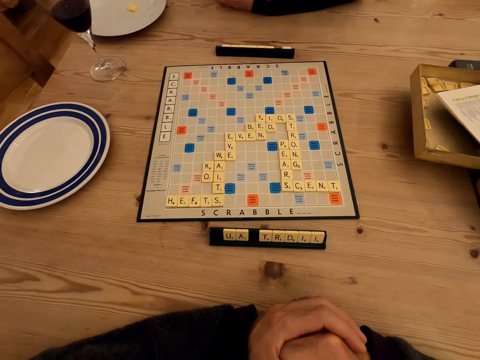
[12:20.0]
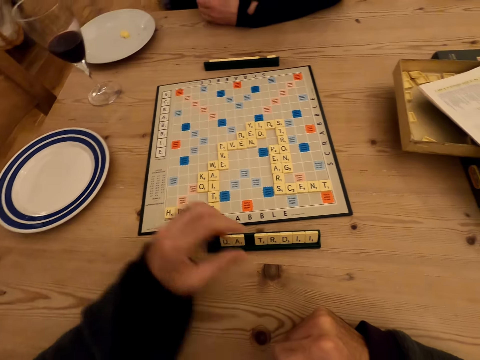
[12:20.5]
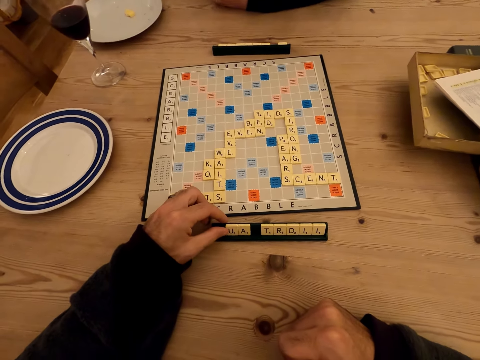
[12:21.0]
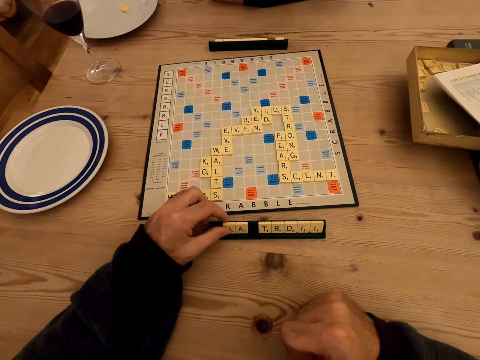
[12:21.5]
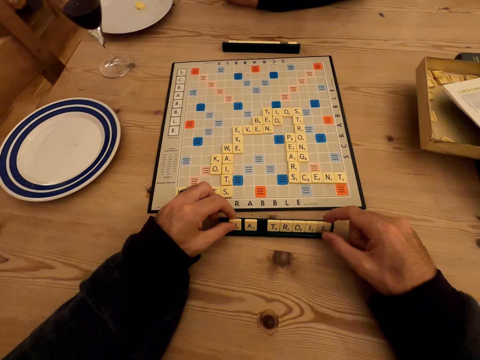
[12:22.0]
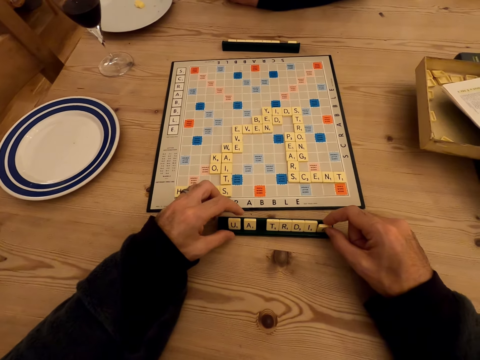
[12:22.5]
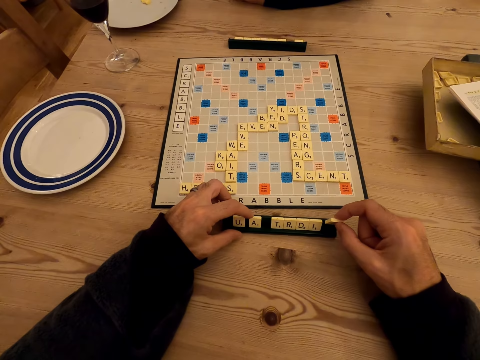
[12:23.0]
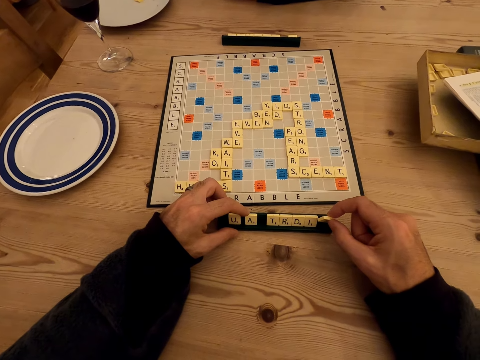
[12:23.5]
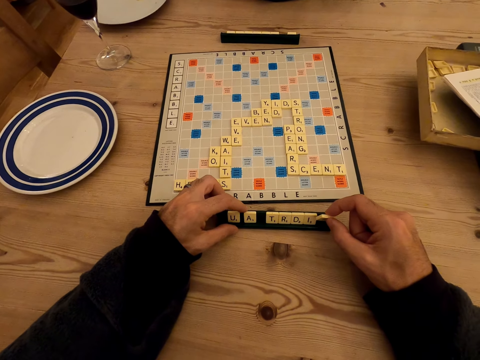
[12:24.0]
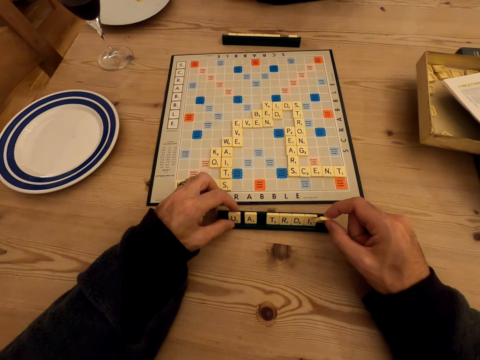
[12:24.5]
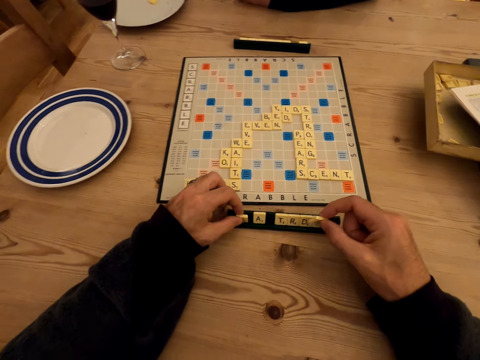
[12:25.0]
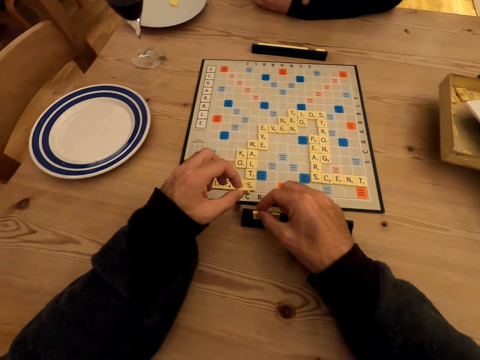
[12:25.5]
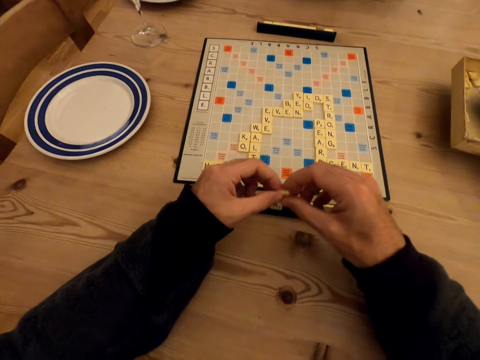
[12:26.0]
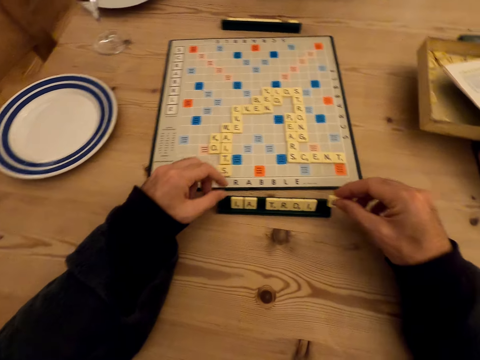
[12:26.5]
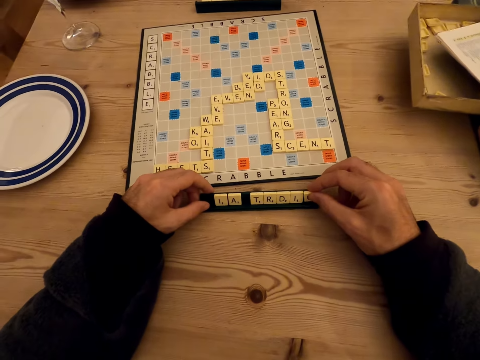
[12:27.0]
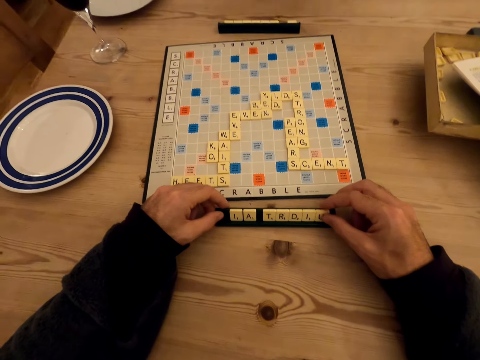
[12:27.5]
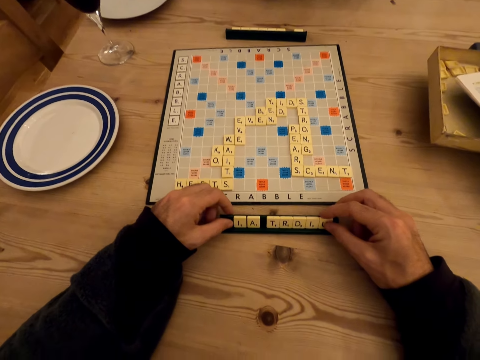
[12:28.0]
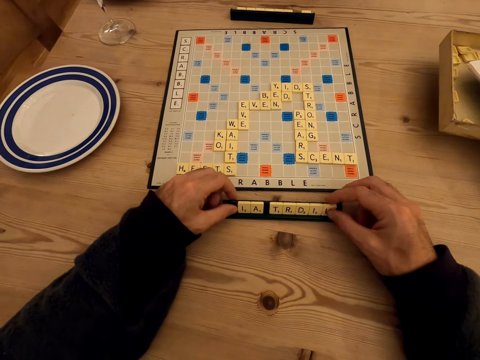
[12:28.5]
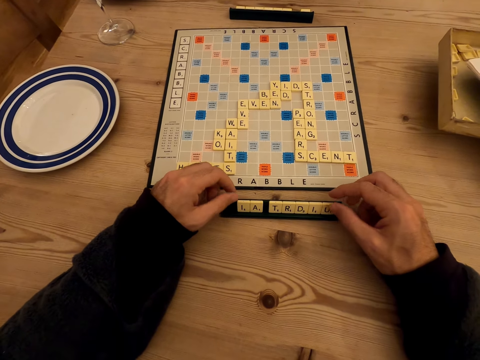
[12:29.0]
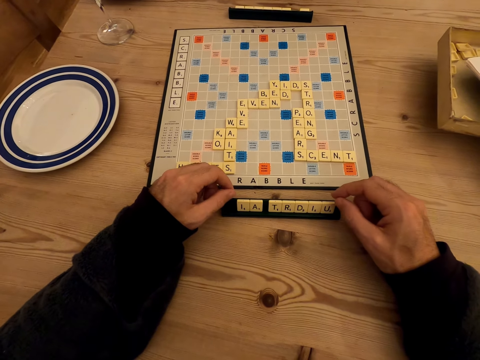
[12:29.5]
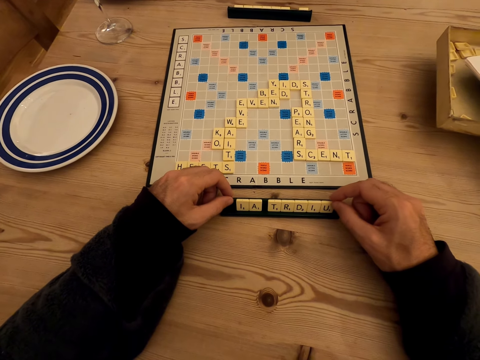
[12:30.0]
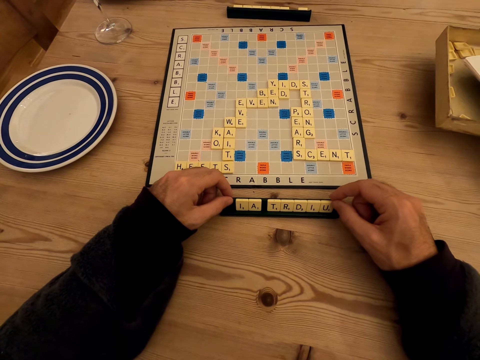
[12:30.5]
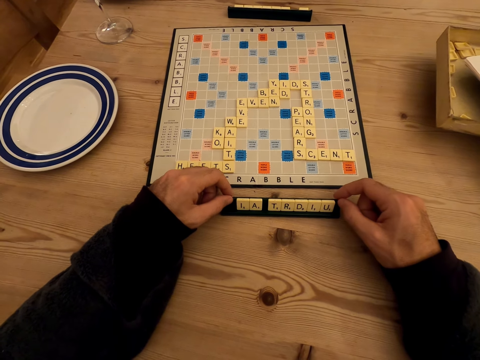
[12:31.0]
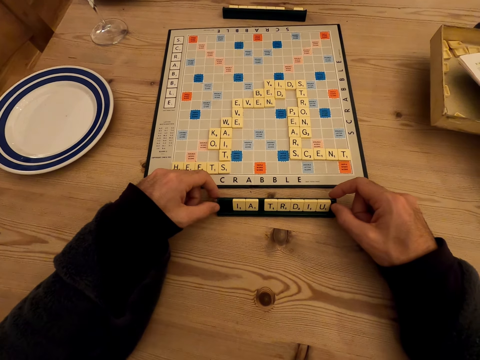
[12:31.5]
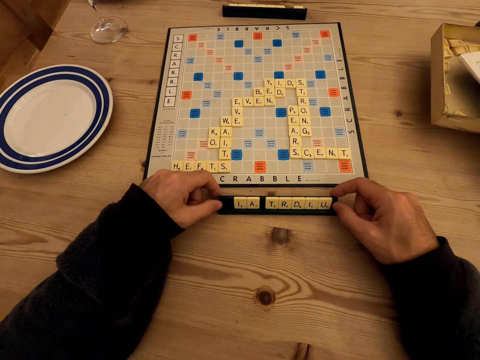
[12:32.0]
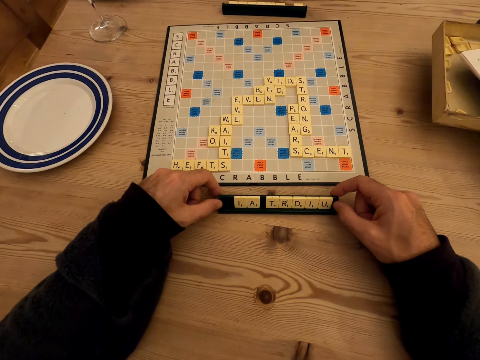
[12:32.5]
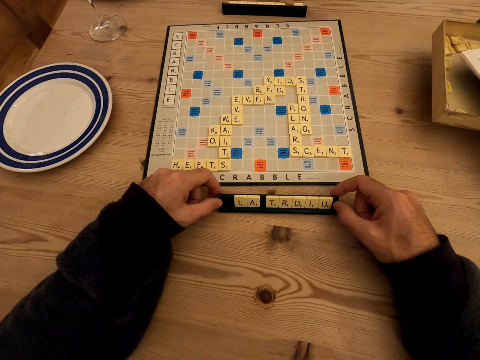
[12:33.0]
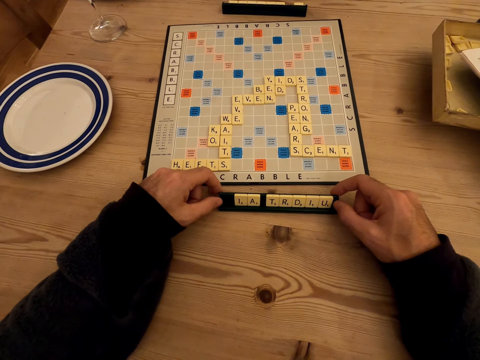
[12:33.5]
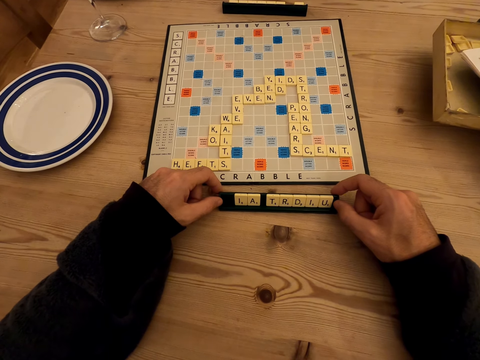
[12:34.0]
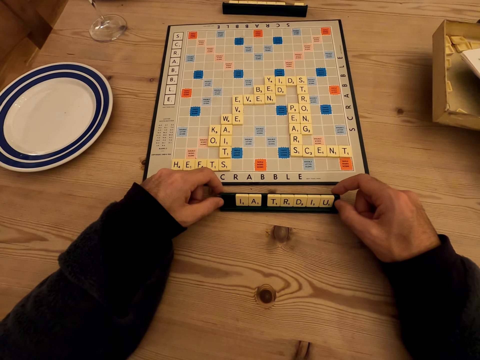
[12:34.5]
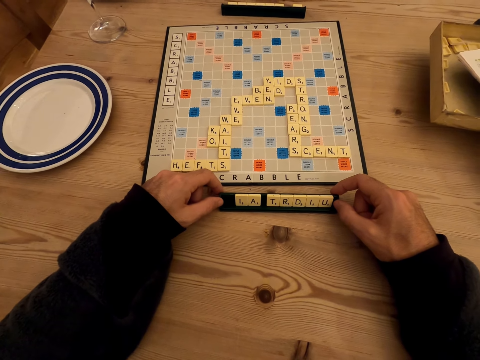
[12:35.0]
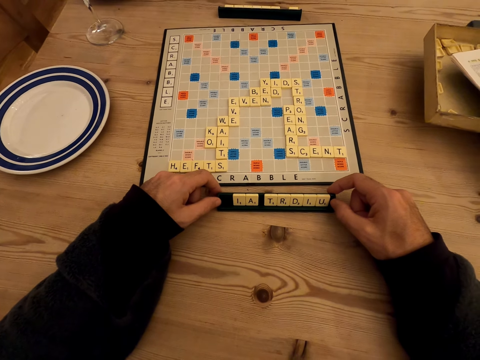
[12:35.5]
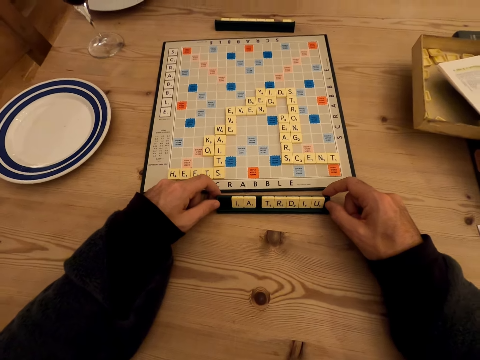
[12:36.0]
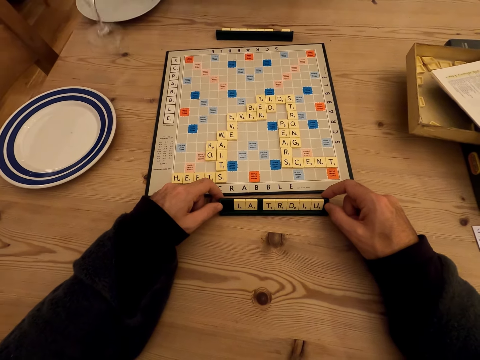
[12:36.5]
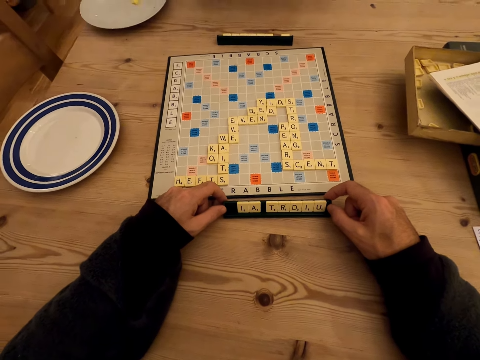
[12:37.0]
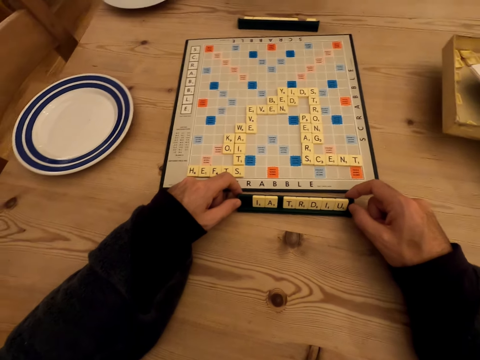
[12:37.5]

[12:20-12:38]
The camera wearer plays with the scrabble letters. They look at the scrabble tiles.

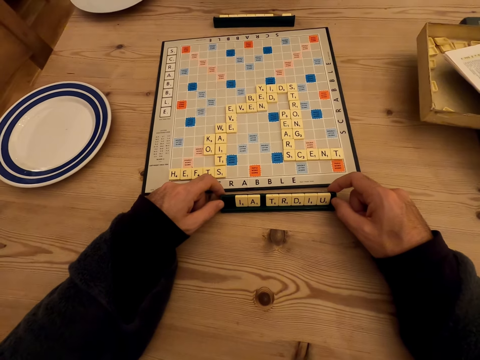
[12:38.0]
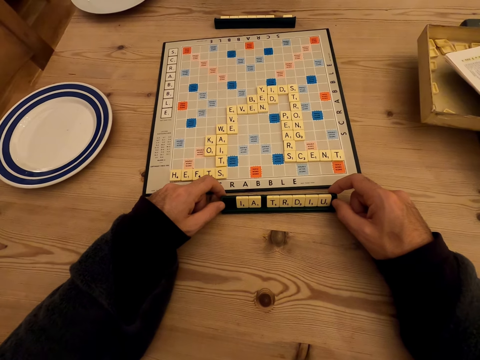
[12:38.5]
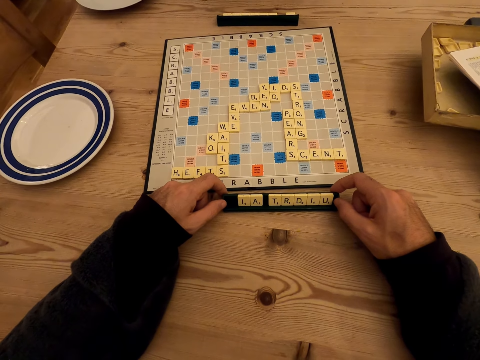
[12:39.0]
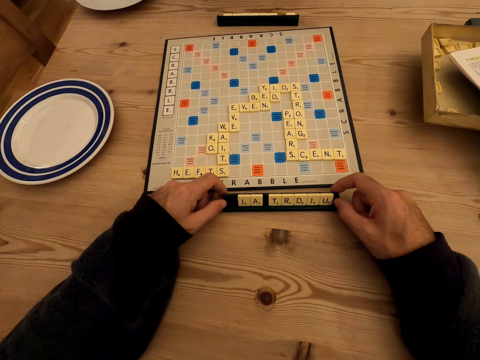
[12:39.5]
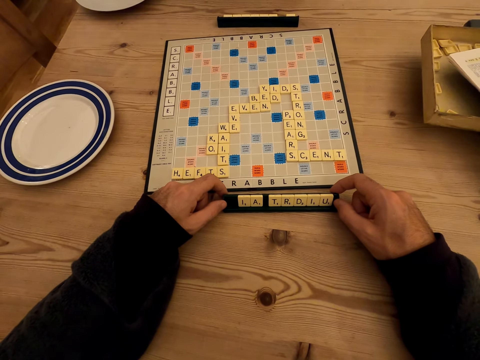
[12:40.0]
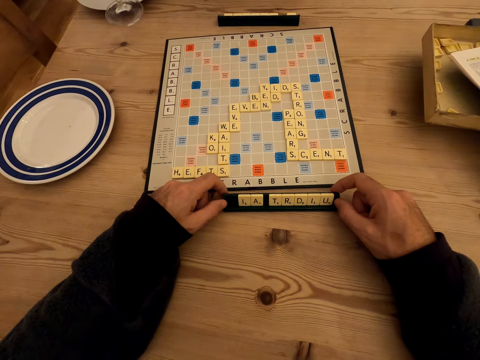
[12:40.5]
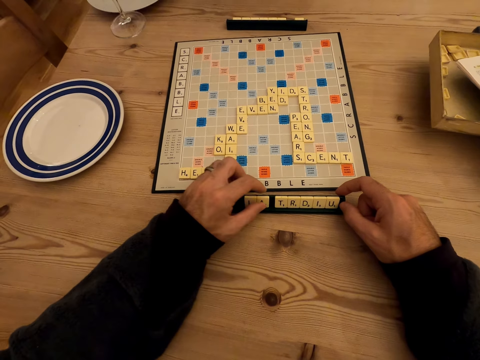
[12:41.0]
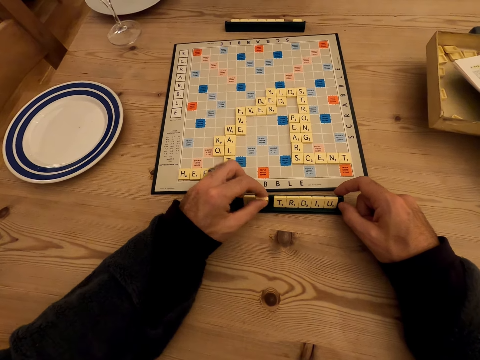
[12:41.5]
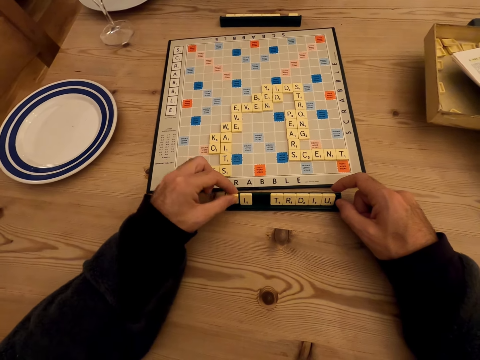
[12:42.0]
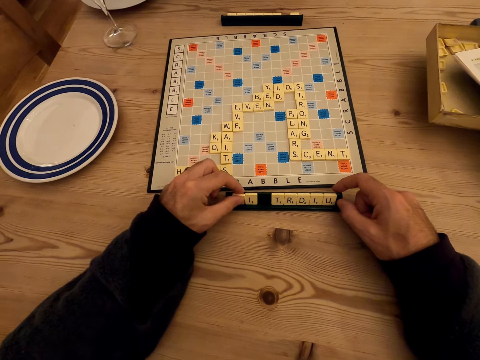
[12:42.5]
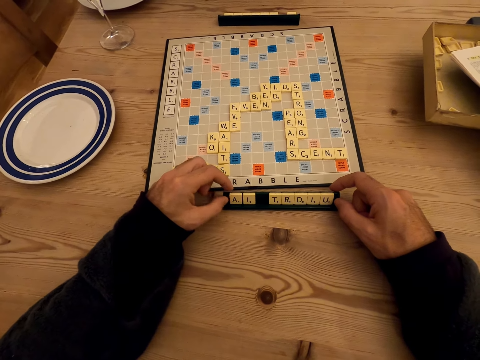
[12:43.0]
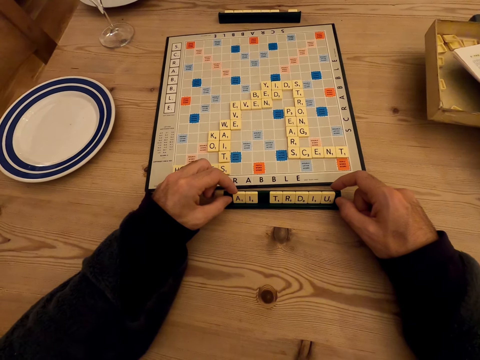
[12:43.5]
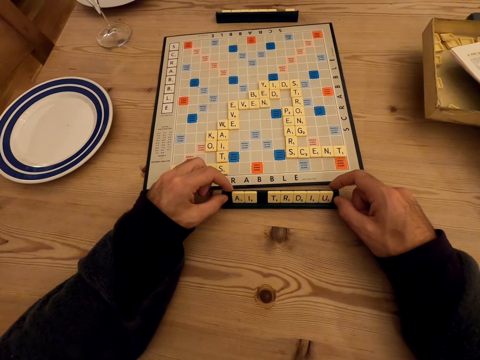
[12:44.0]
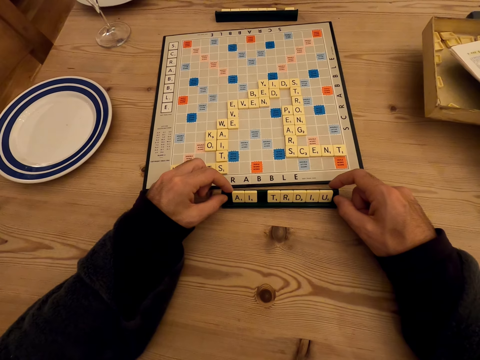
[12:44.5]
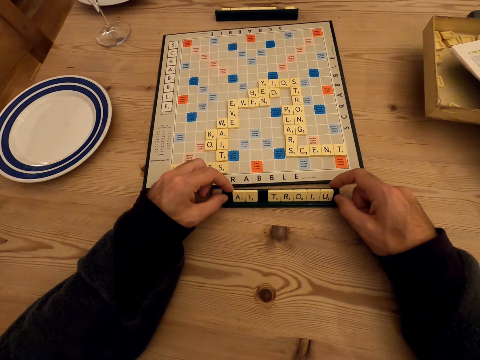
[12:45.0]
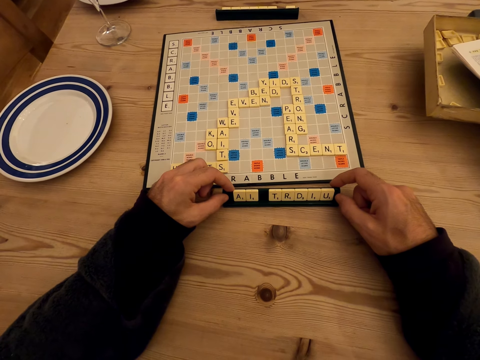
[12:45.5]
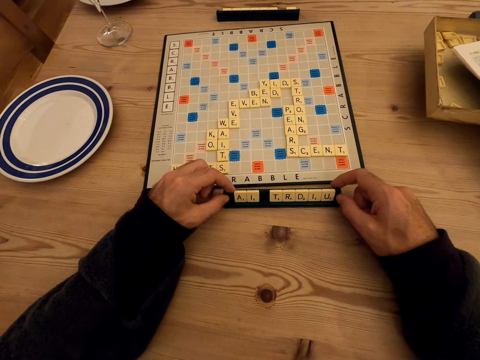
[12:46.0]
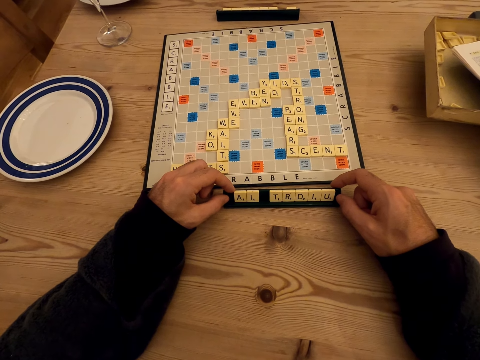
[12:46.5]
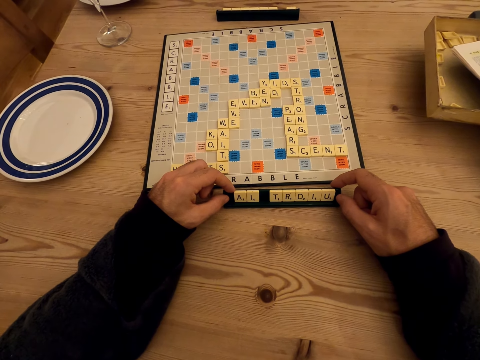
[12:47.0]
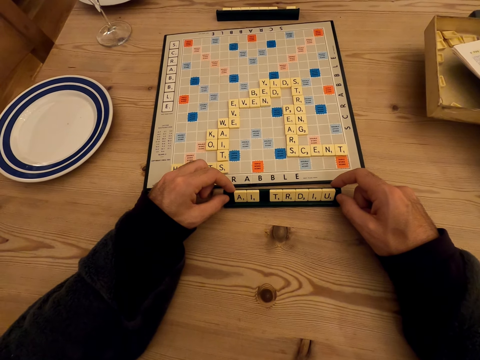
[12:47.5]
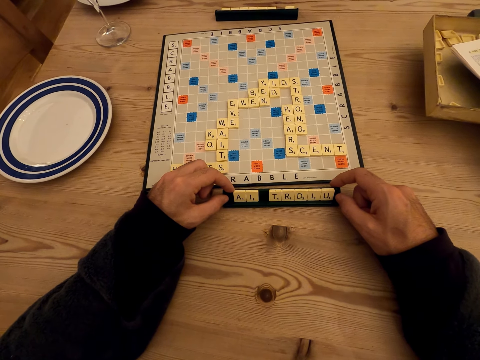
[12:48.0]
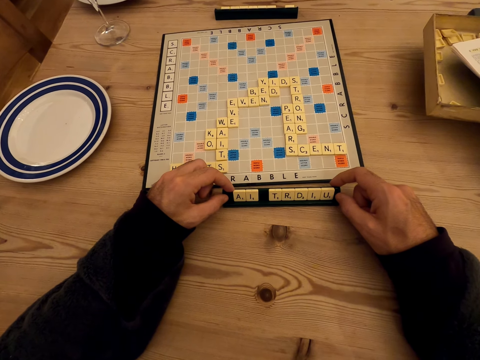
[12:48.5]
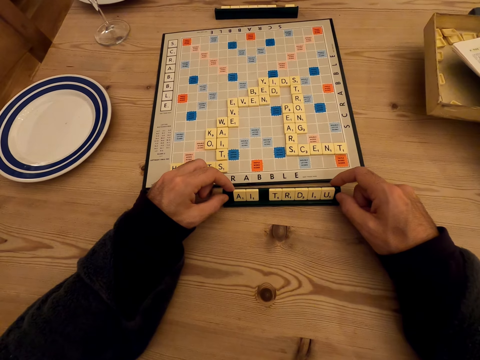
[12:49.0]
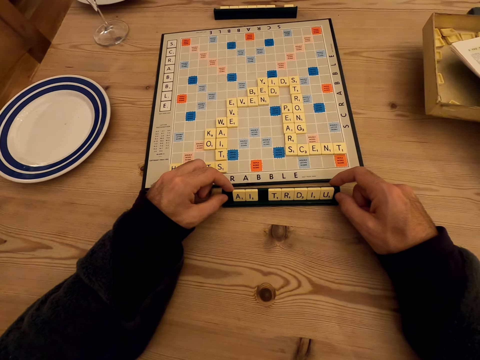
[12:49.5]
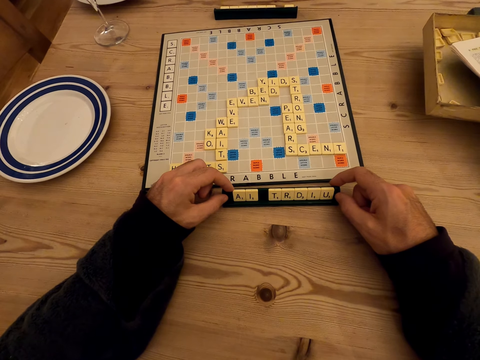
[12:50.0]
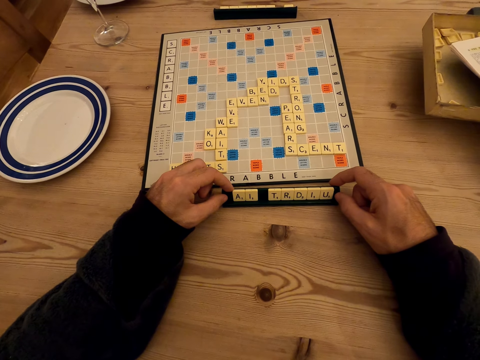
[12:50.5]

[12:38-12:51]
The camera wearer plays a scrabble tile piece. They look at the scrabble tiles.
